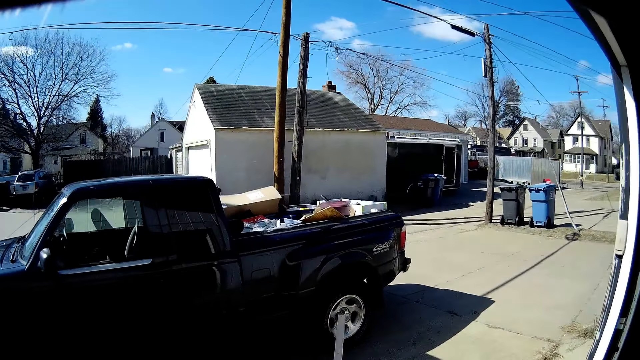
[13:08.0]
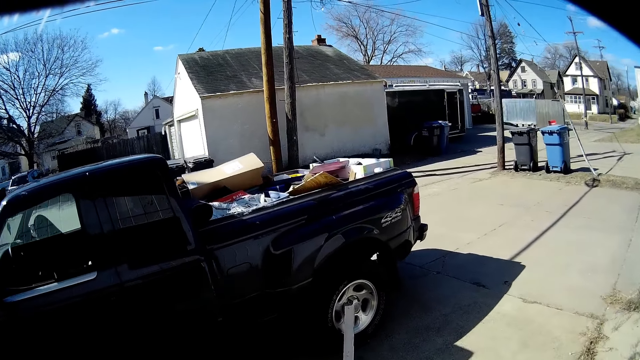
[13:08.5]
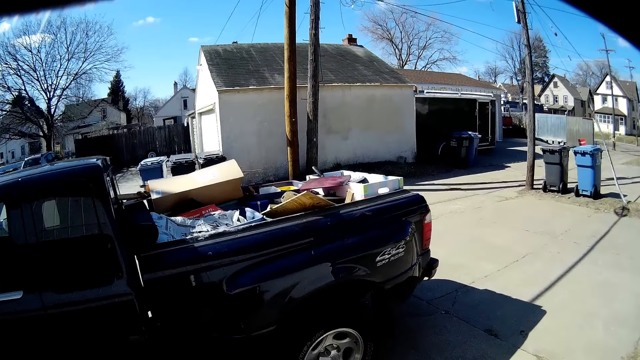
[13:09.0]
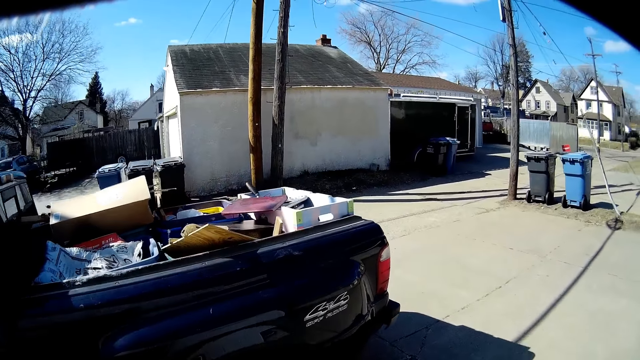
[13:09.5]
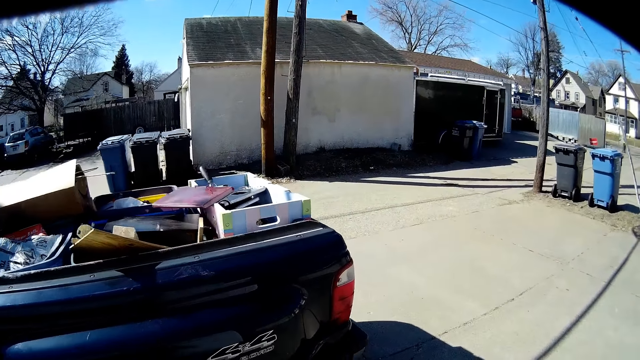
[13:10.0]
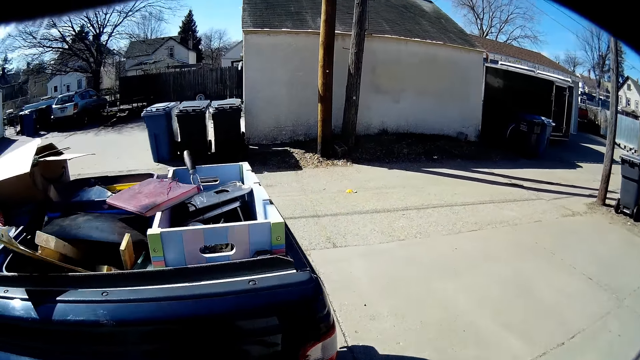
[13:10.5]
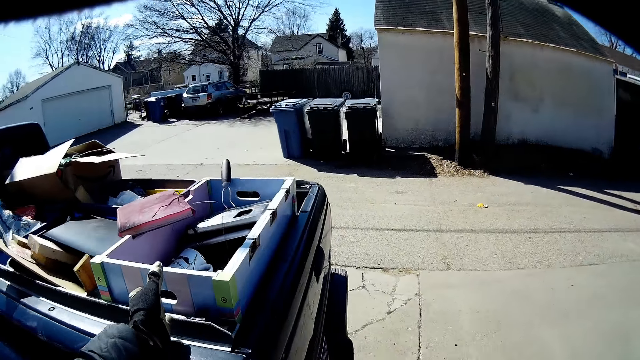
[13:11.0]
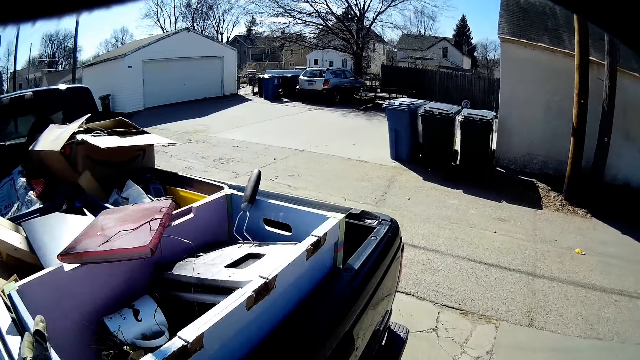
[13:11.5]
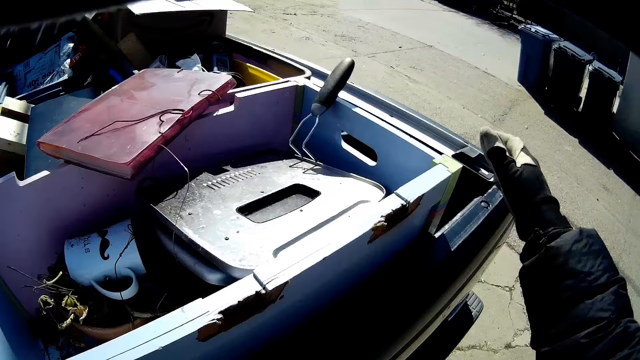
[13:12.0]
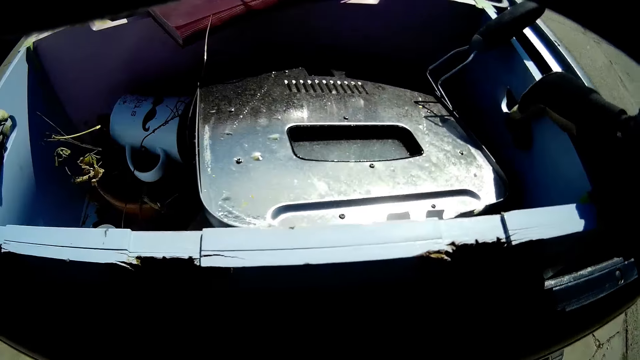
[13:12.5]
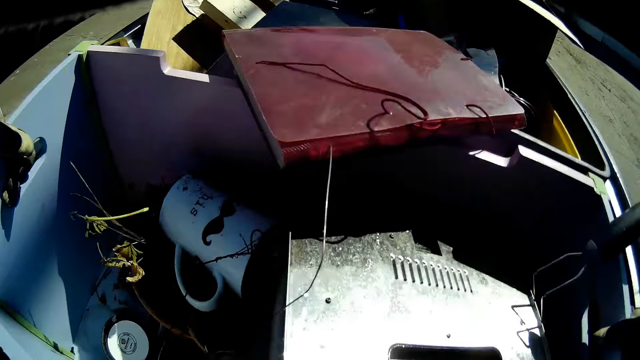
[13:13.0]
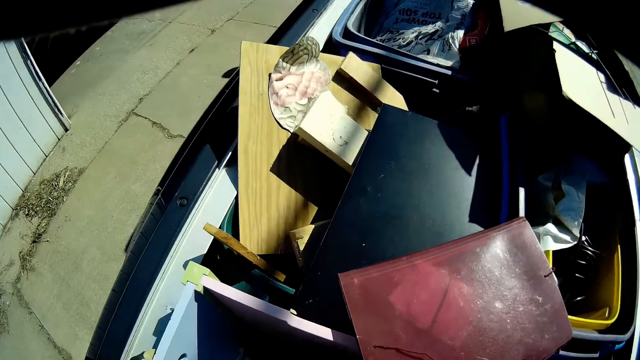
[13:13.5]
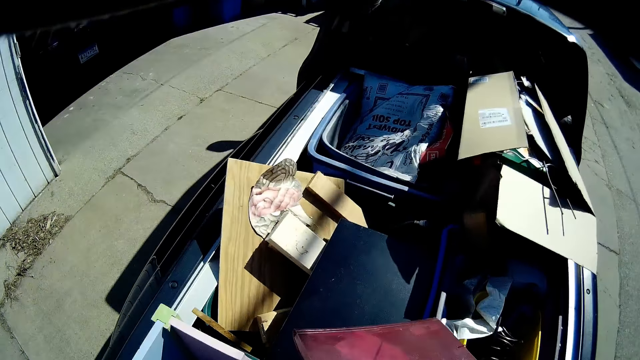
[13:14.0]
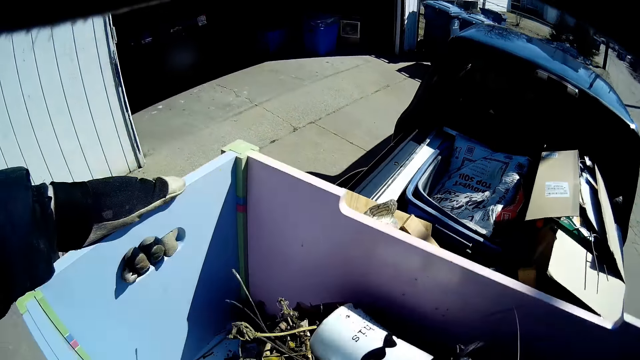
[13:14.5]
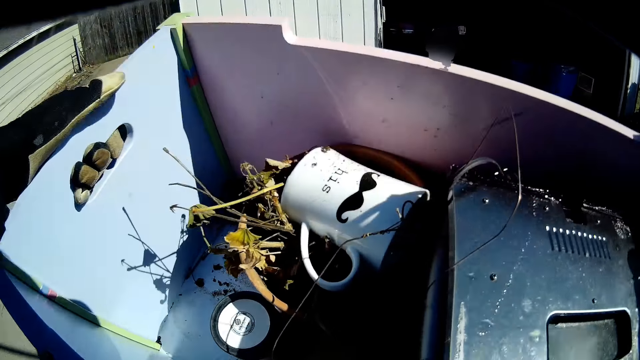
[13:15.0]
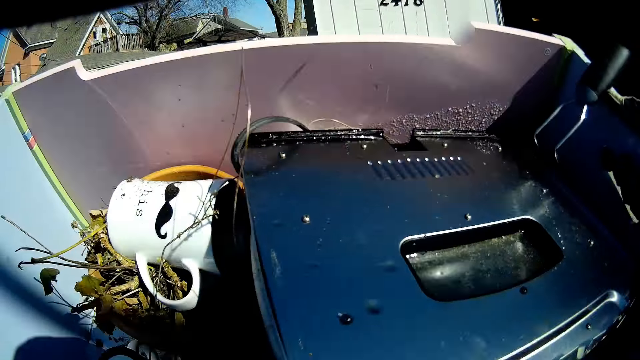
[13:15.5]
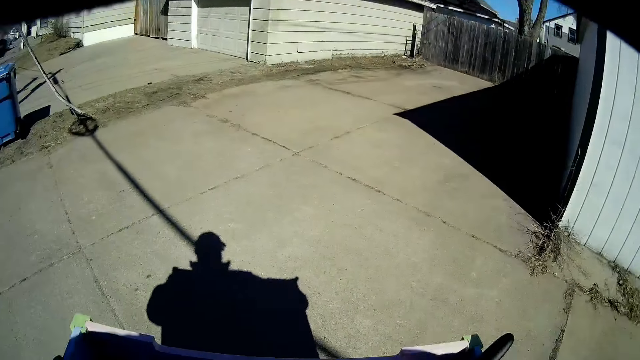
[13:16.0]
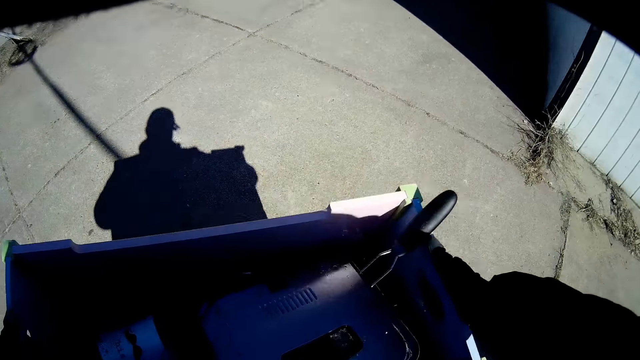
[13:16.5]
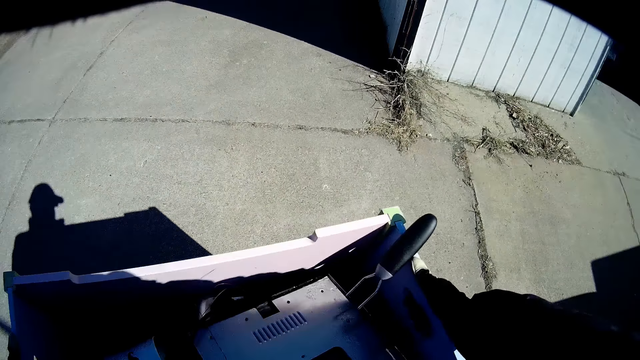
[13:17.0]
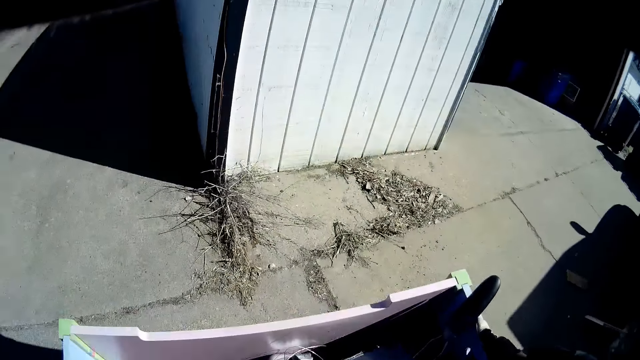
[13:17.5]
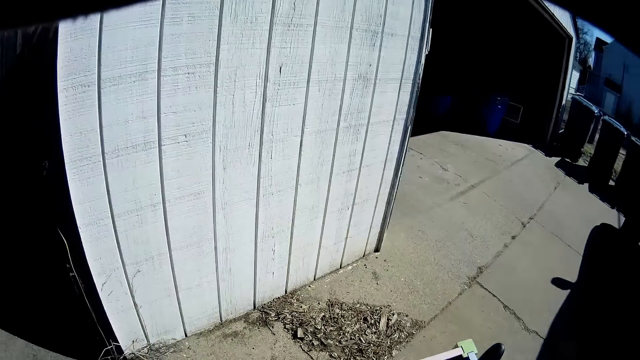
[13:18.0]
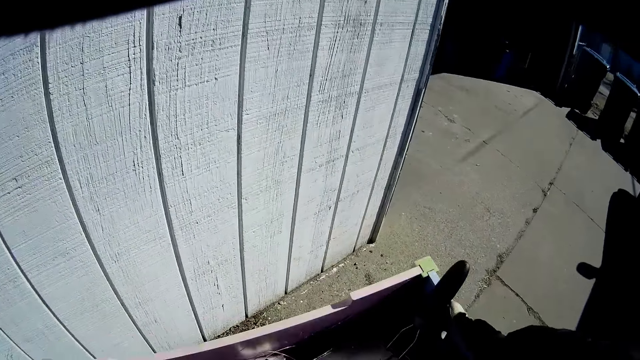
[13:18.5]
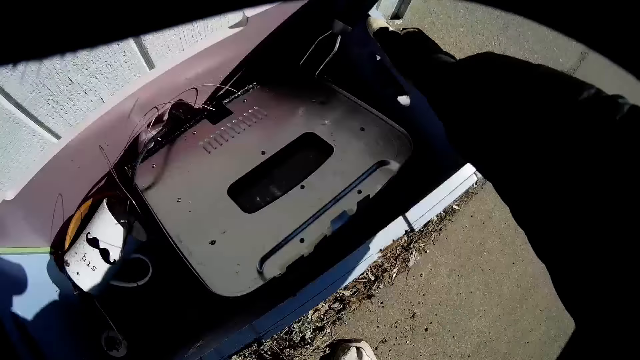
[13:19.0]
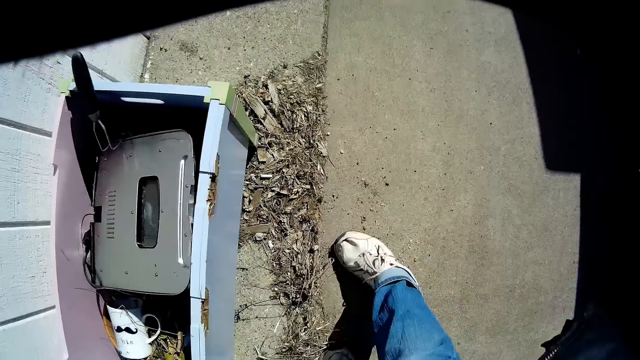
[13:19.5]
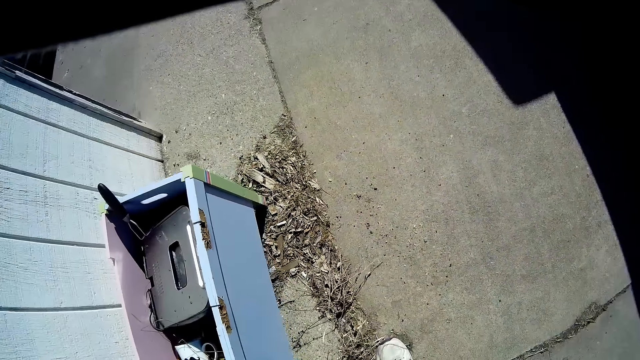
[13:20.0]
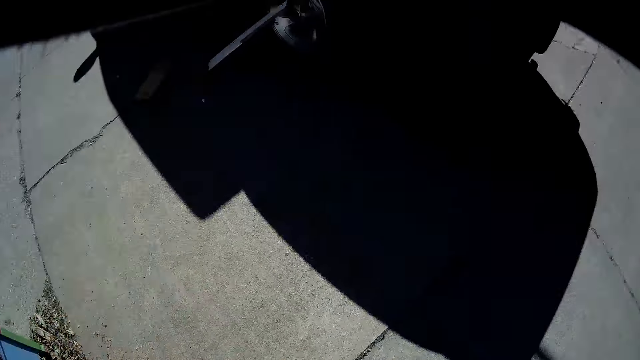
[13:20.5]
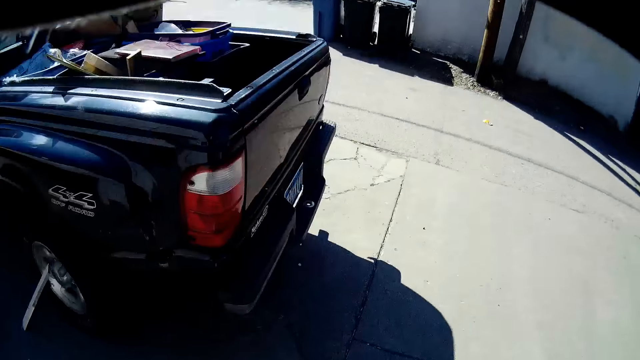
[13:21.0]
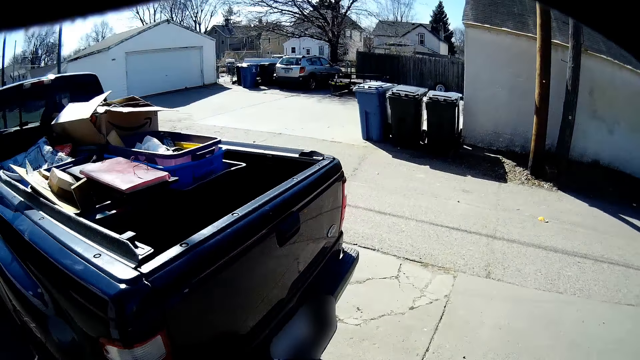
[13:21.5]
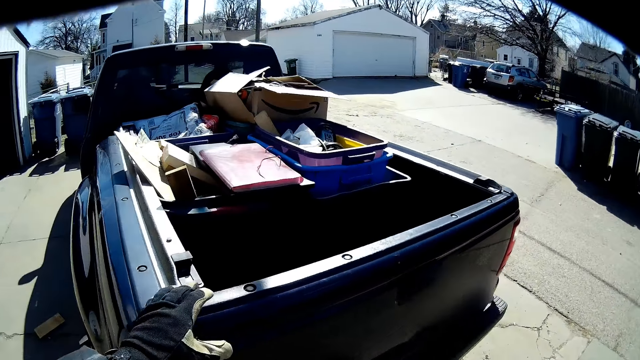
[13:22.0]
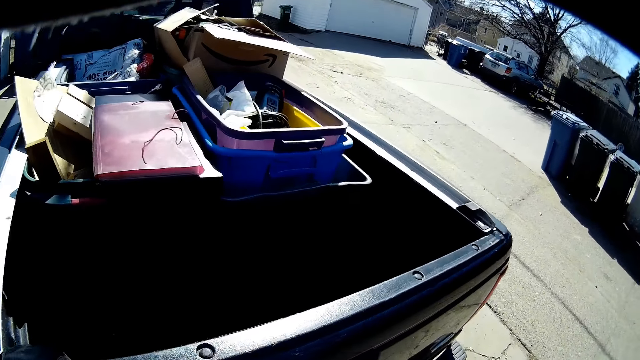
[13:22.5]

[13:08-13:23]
The camera wearer picks the crate from the truck. They walk around the site. They walk towards the workshop. They put the crate on the floor. They walk towards the car.

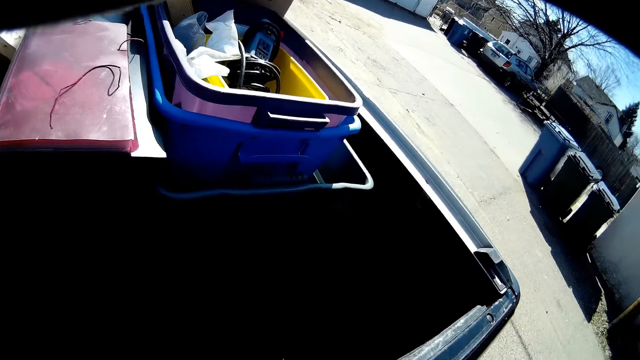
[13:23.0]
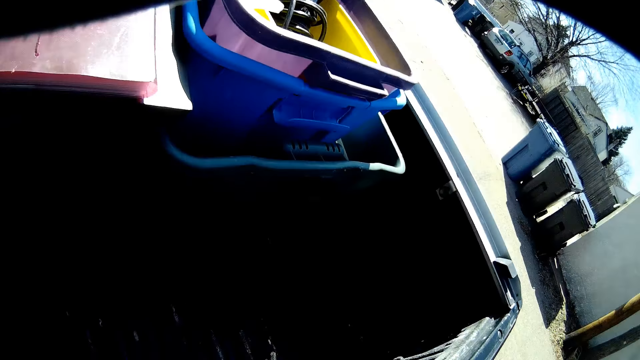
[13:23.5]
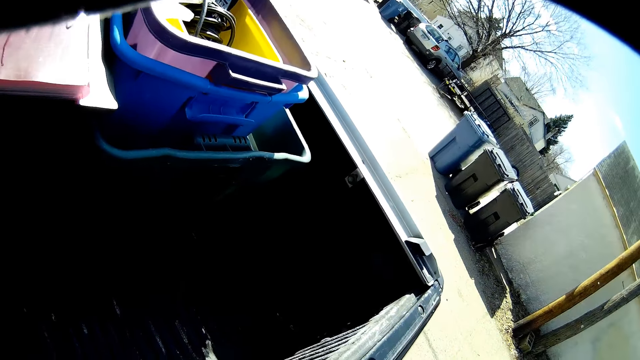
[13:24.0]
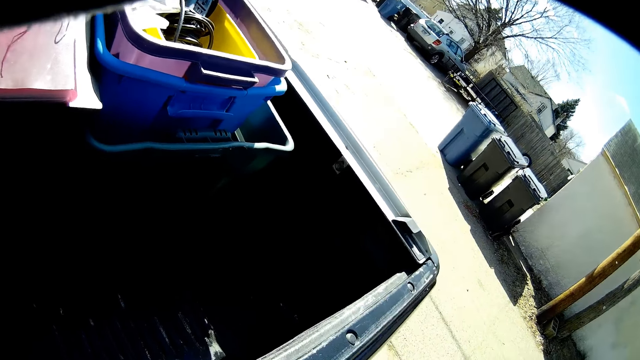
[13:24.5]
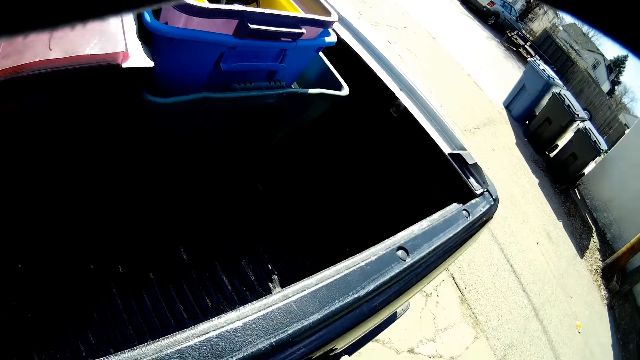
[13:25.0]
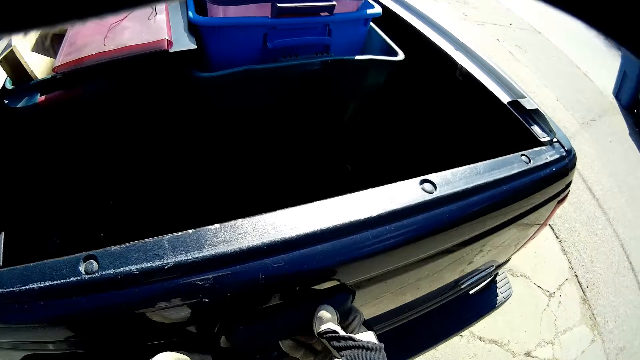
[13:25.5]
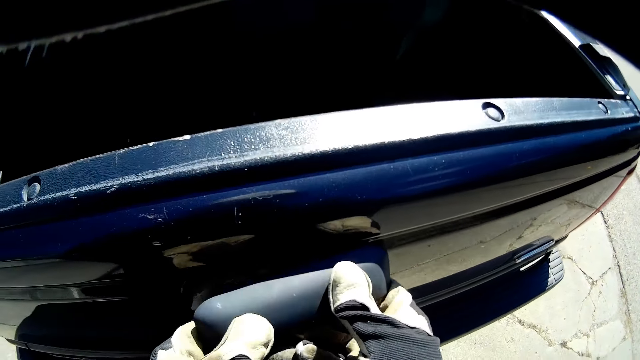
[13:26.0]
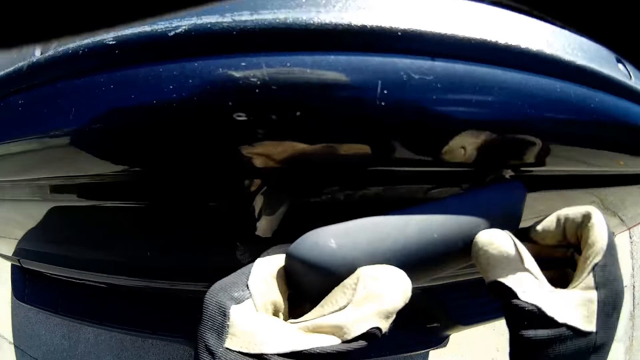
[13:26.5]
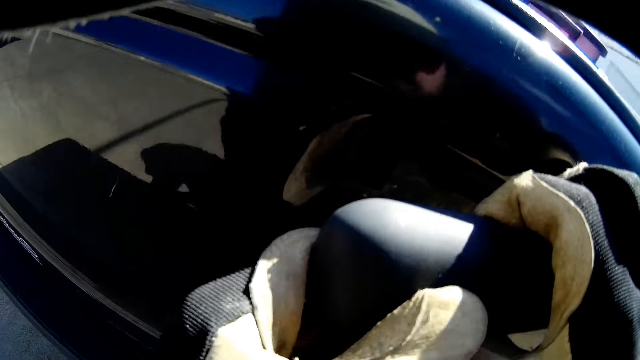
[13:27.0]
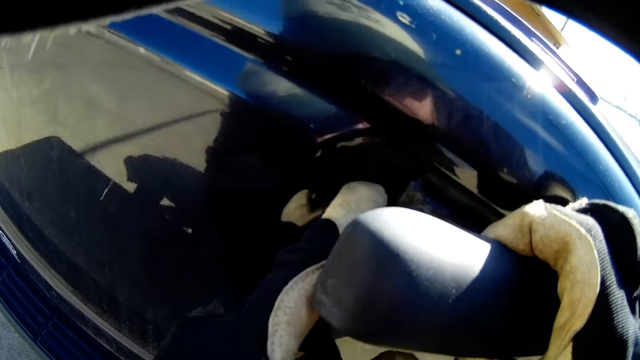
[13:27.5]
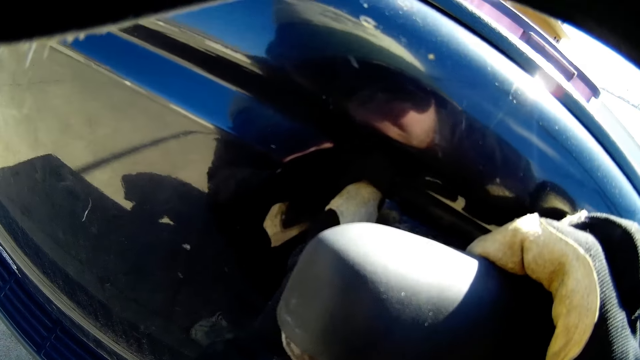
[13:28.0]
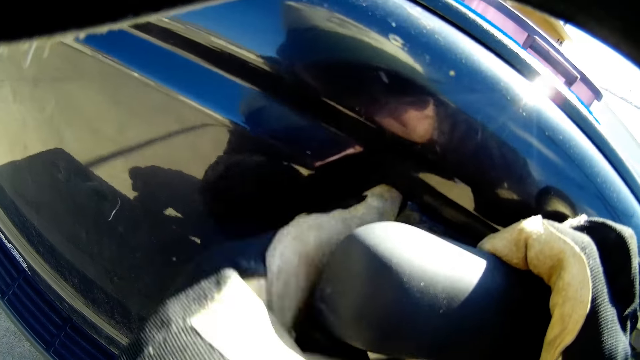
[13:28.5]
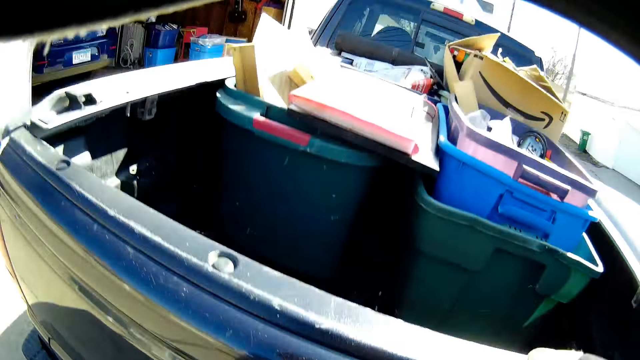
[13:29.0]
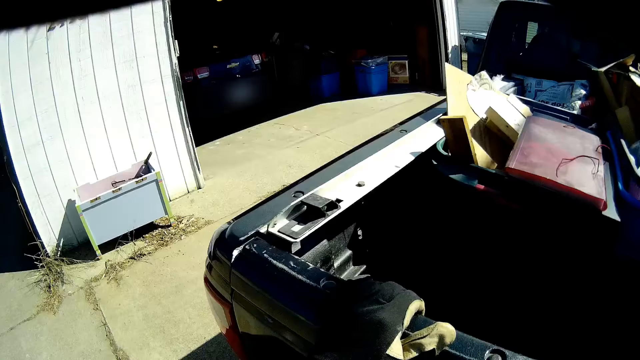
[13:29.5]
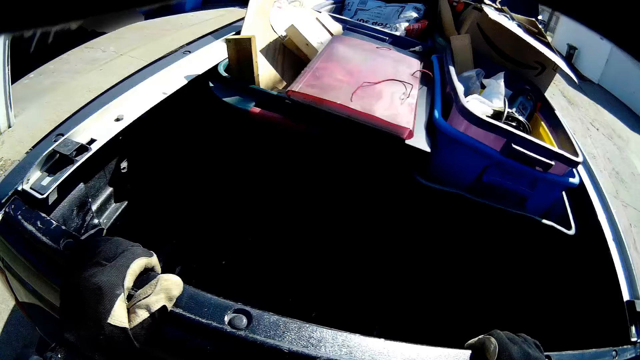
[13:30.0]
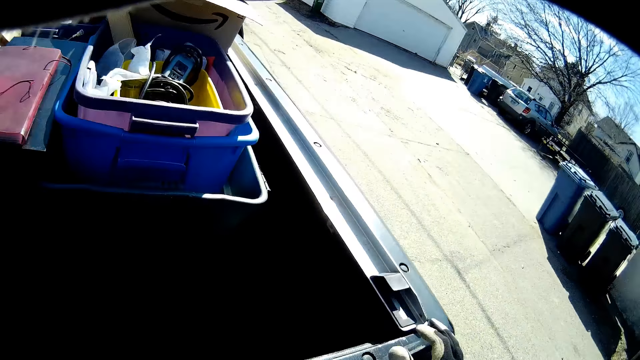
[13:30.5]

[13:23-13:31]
The camera wearer hits the truck door. They open the boot.
